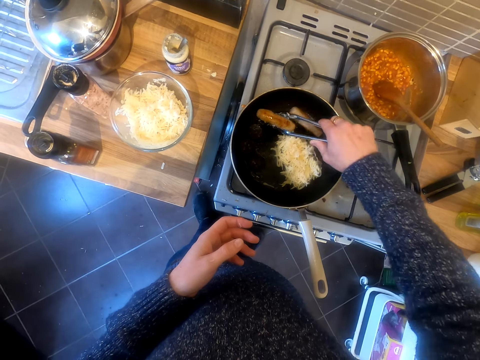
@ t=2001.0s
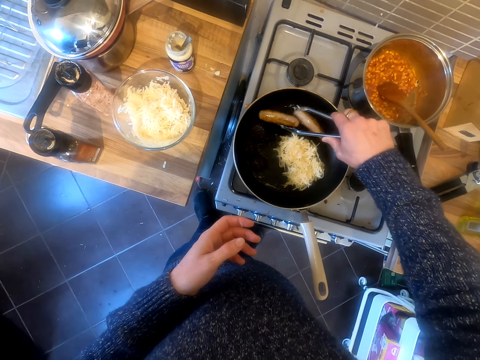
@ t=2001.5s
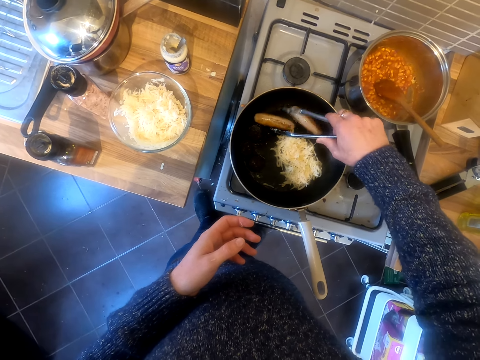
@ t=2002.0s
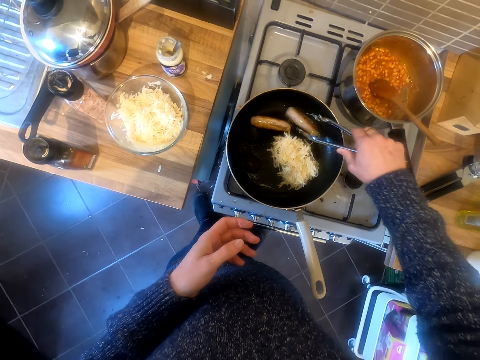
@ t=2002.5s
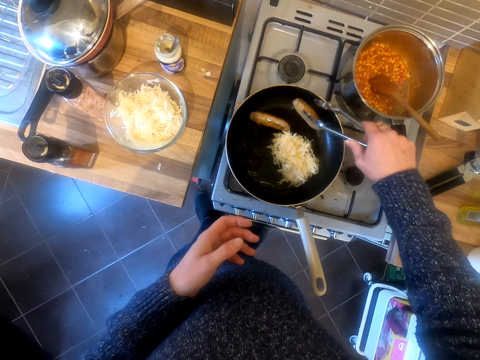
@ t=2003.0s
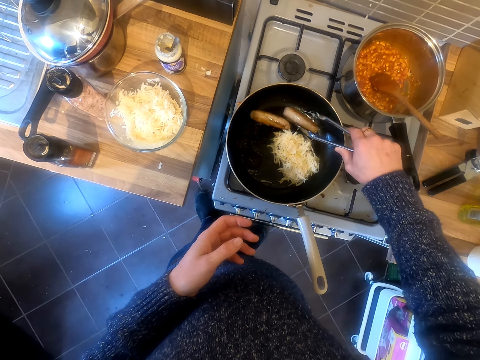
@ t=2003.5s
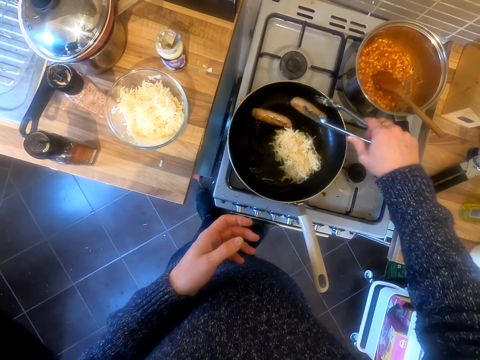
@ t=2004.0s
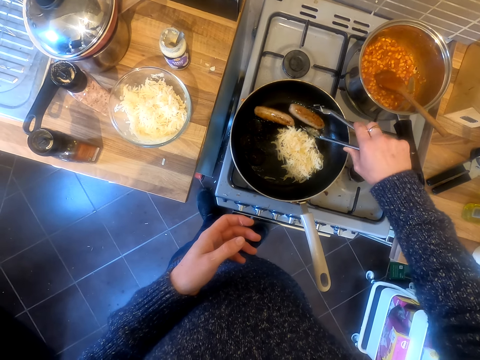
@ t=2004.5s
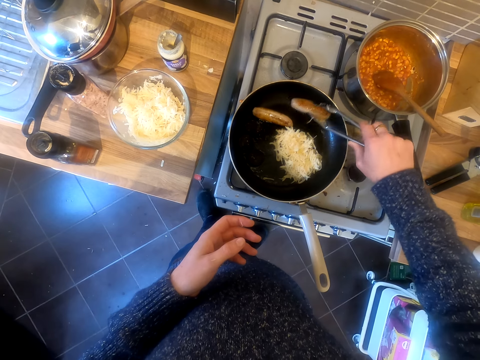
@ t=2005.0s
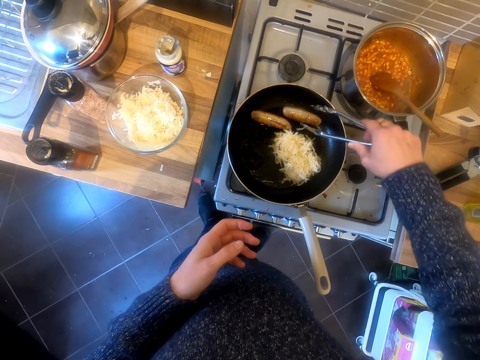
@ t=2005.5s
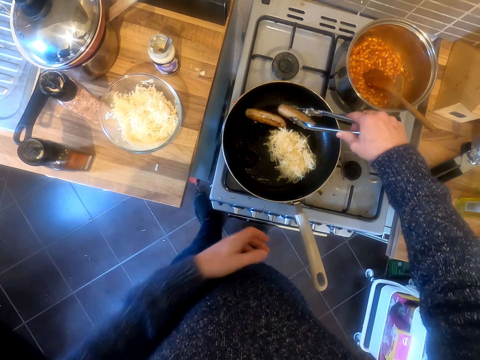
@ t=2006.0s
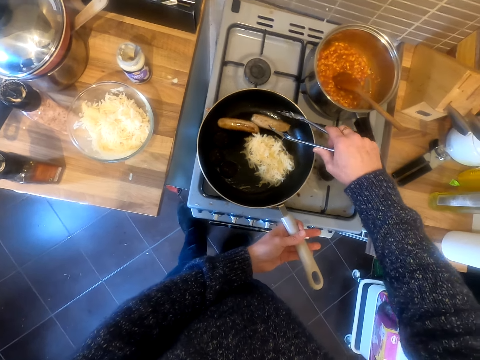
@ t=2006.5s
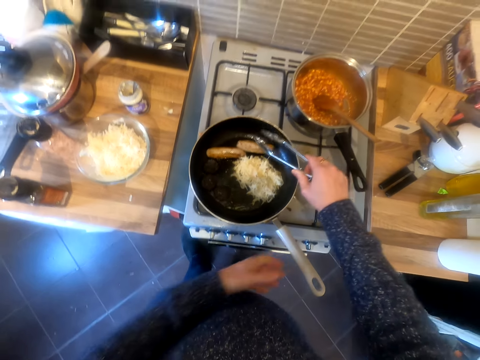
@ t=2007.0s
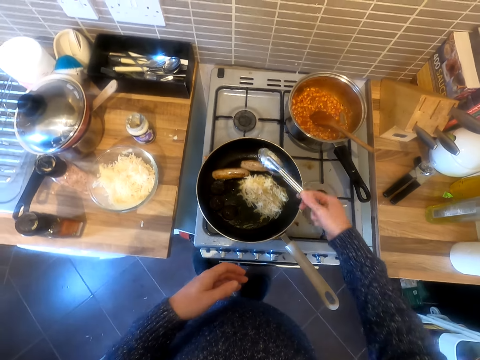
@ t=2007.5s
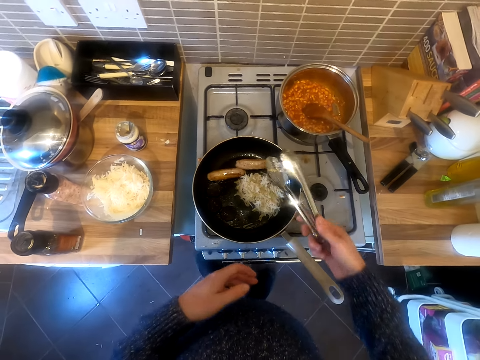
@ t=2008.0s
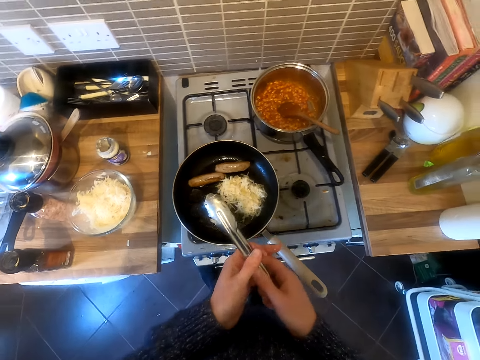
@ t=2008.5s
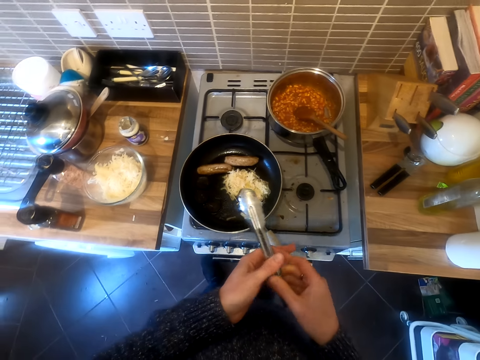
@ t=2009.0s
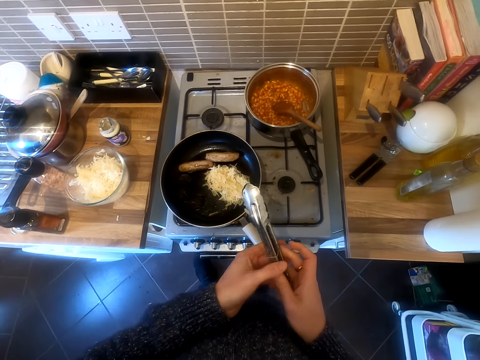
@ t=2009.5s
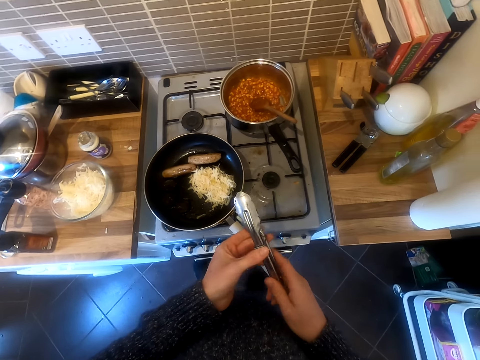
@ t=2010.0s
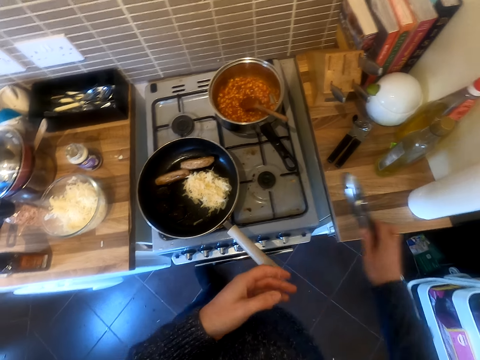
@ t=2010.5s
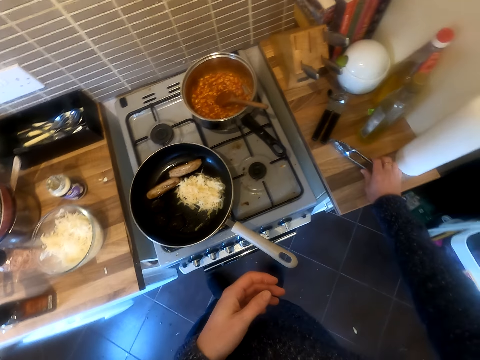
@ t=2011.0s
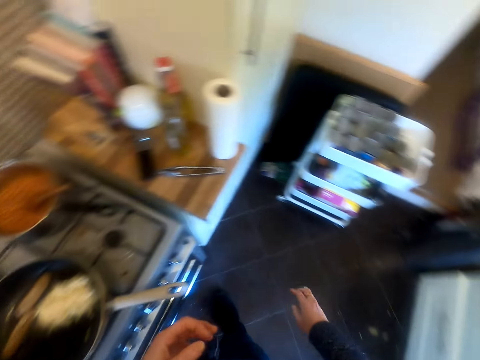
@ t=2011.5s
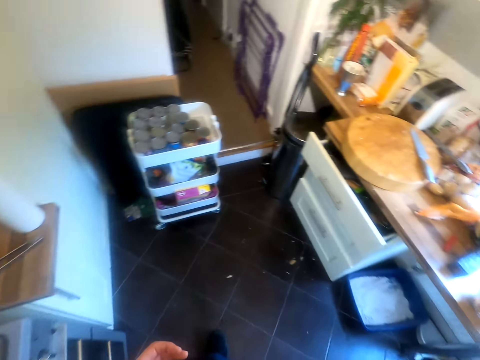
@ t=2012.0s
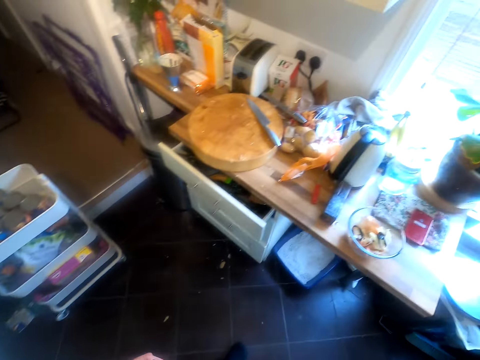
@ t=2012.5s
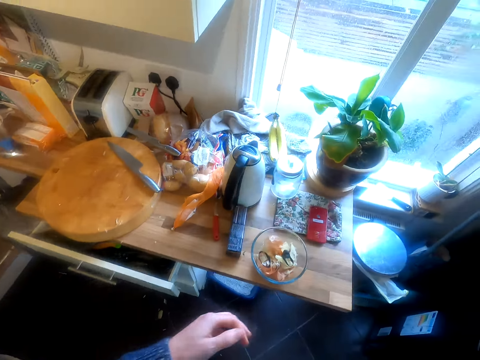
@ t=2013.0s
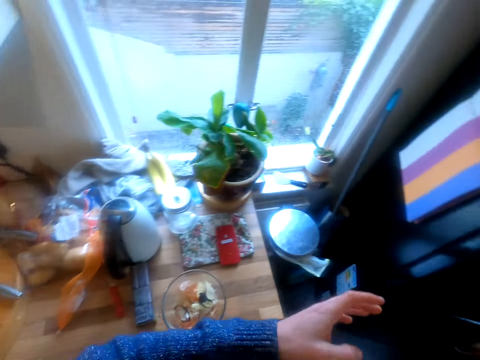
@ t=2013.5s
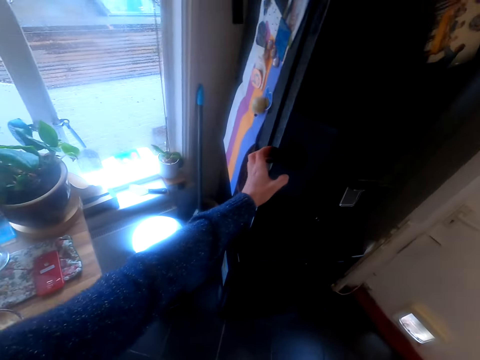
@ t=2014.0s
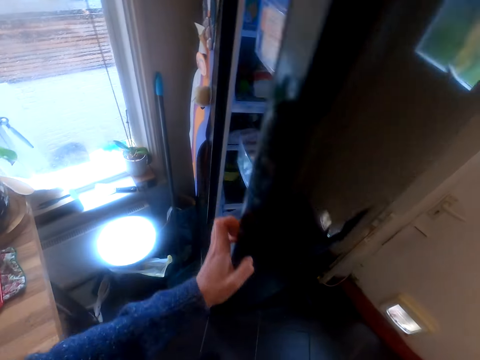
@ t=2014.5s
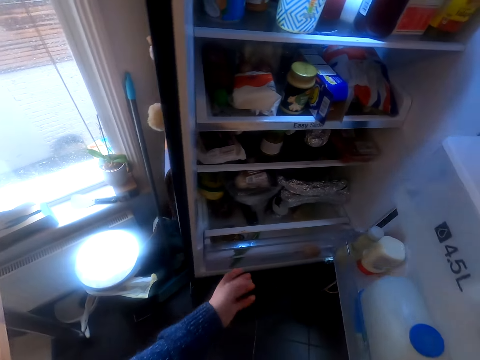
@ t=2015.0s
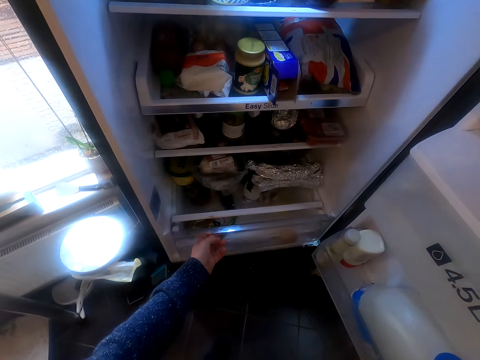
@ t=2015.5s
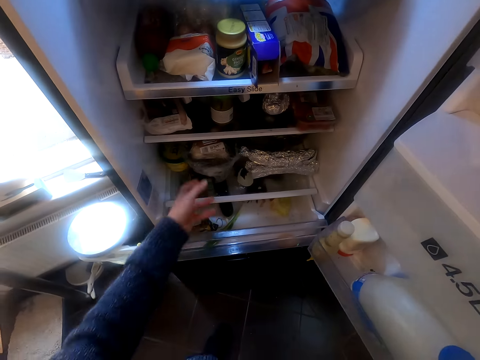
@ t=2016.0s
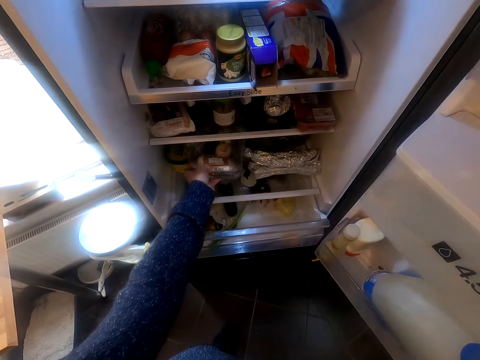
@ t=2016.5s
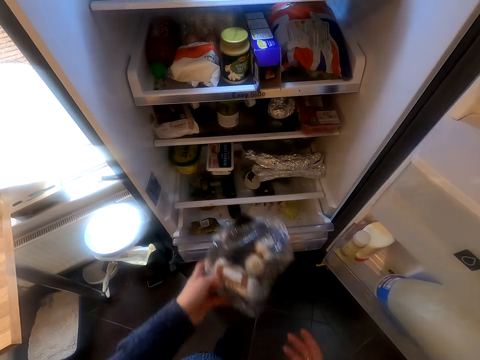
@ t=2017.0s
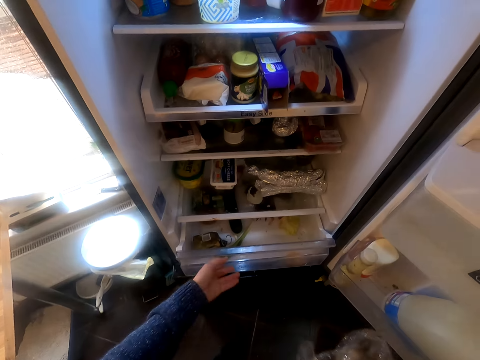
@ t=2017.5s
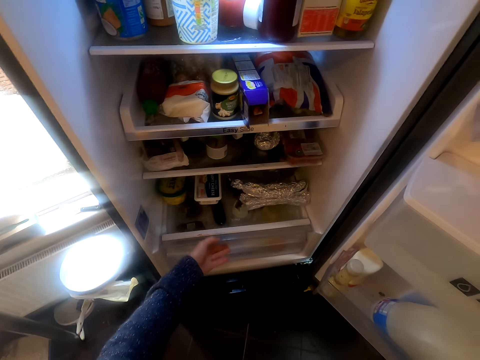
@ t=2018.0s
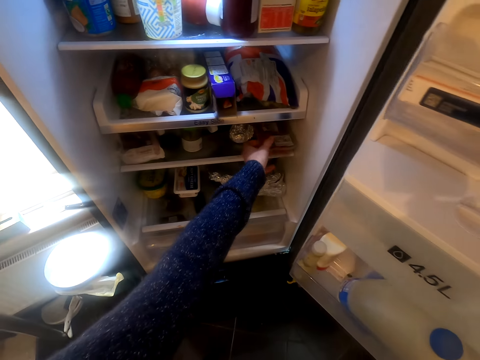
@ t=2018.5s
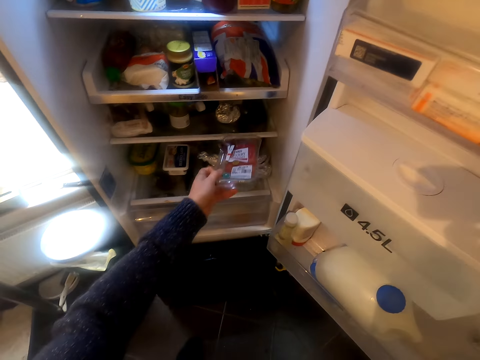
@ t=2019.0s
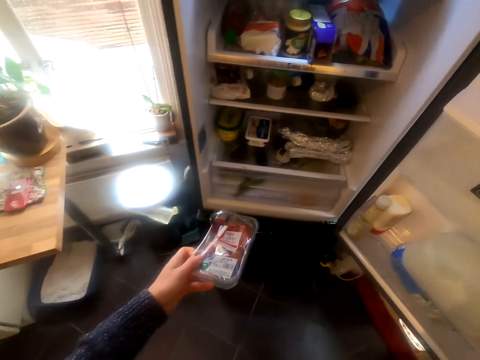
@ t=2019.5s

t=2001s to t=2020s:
The camera wearer touches the pan. They fold the tongs and put down the tongs on the table. They make a step. They open the fridge. They open a drawer. They pick up mushrooms from the fridge.

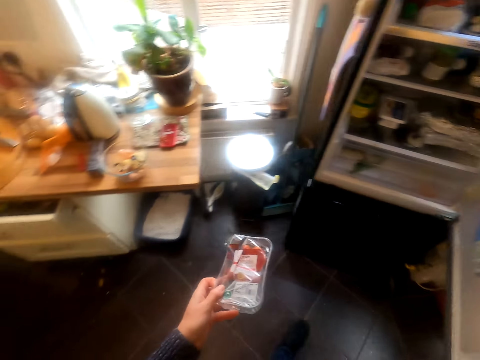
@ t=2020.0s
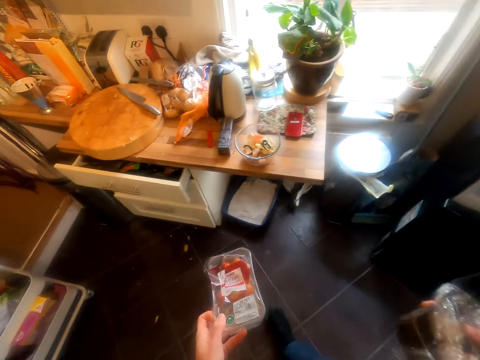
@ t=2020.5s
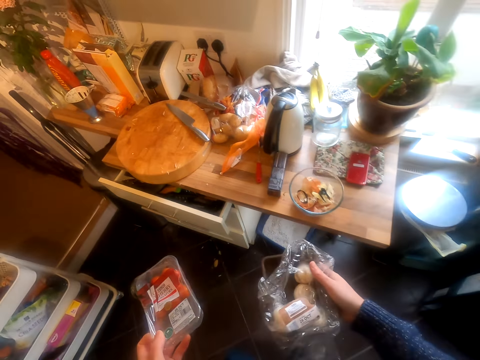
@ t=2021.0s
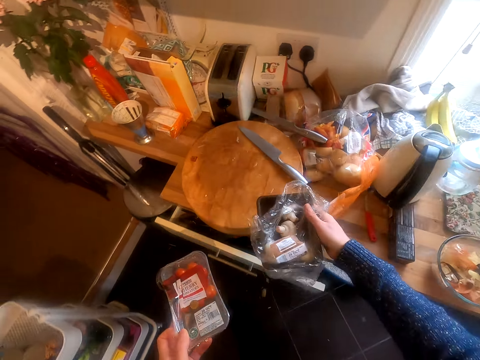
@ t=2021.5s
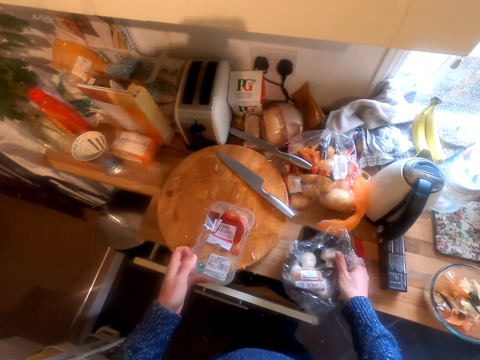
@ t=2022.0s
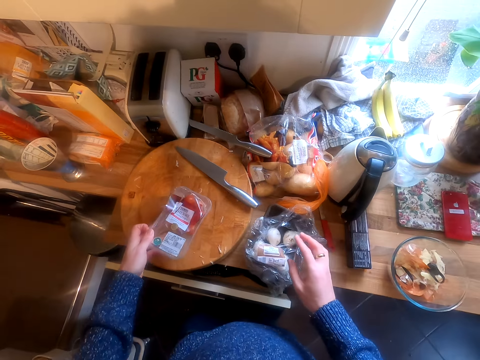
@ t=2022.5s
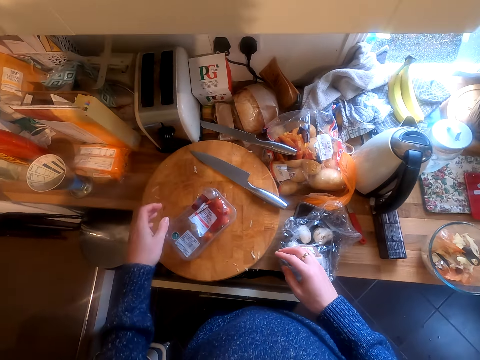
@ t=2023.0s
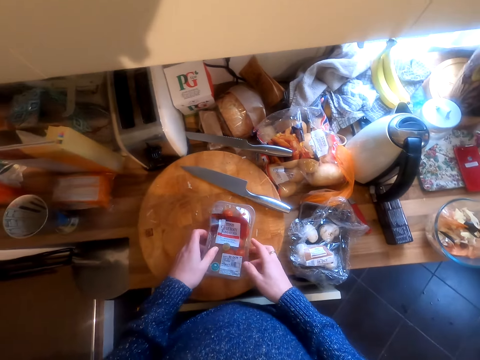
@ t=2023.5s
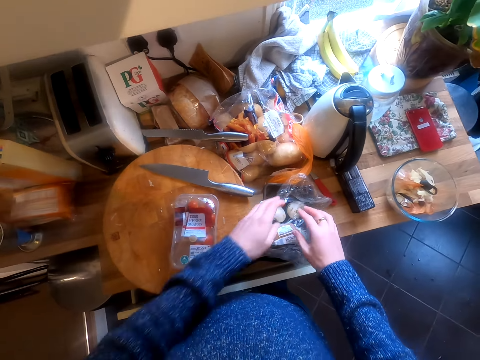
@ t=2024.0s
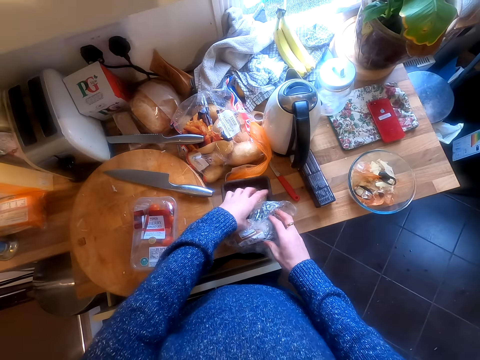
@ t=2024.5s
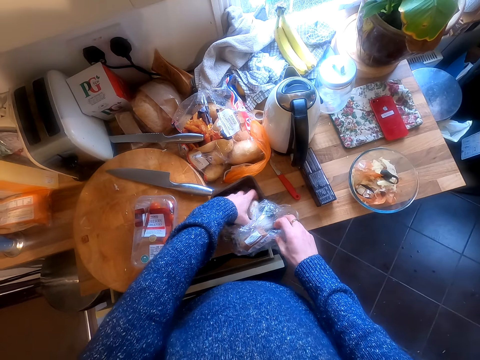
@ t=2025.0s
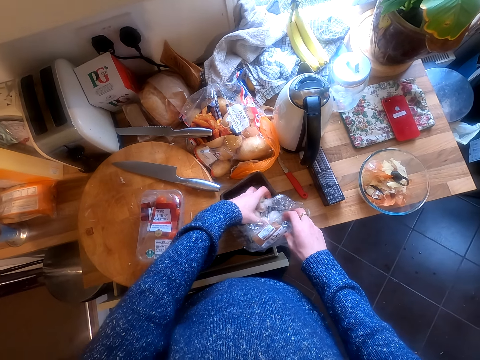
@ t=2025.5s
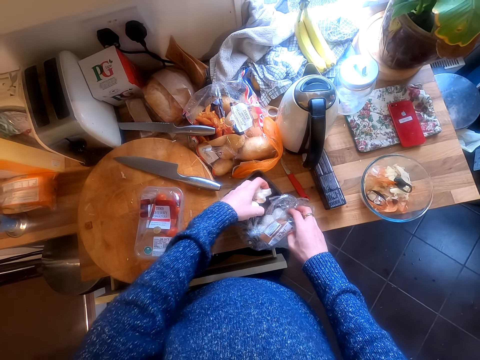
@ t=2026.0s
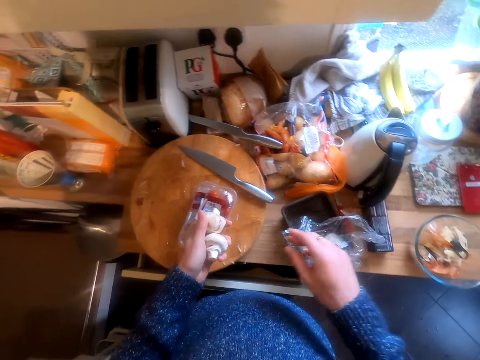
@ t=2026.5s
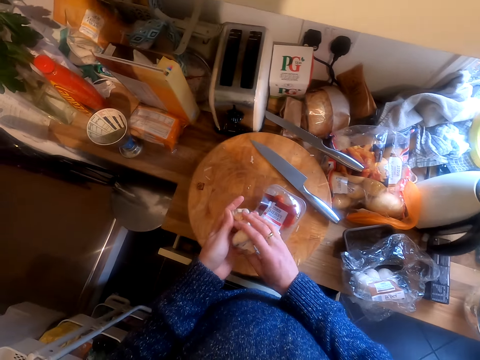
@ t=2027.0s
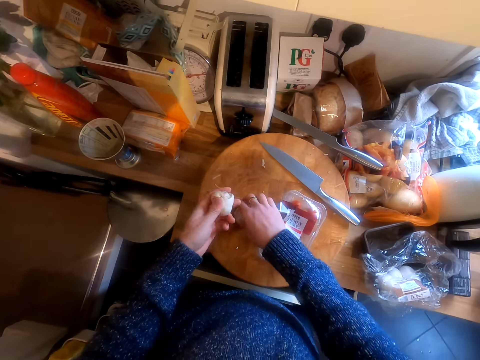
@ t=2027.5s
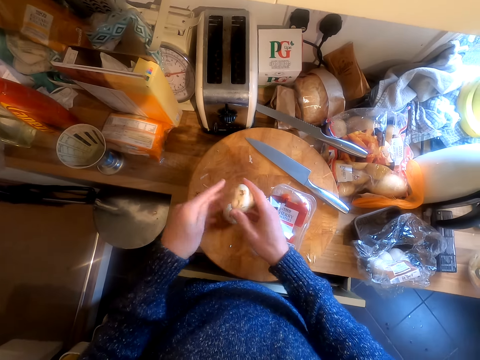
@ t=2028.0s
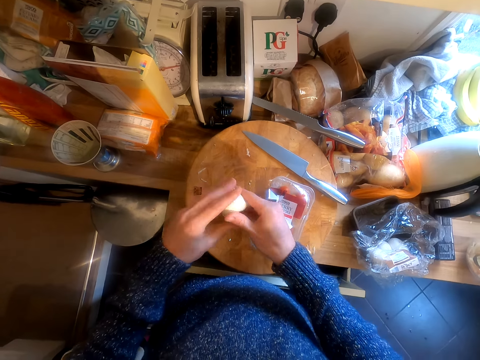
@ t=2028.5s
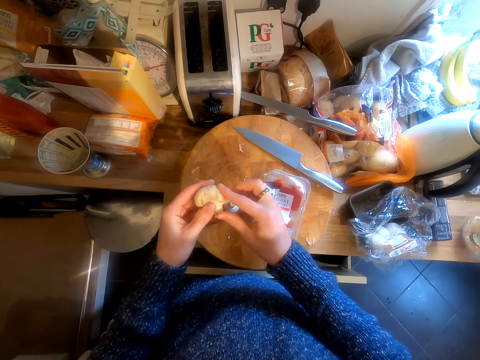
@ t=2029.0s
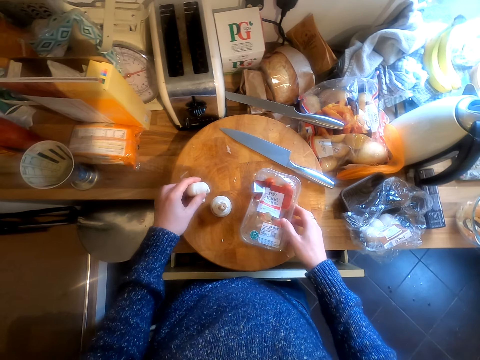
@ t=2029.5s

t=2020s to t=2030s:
The camera wearer closes the fridge. They put the mushrooms on the table. They remove the mushrooms from the packet.
